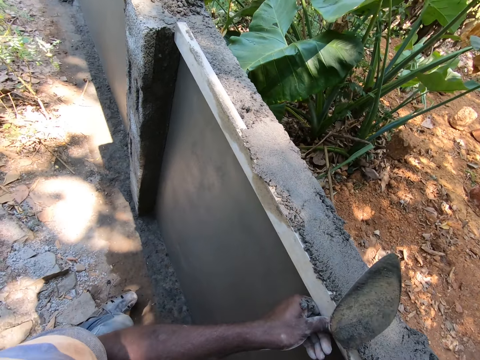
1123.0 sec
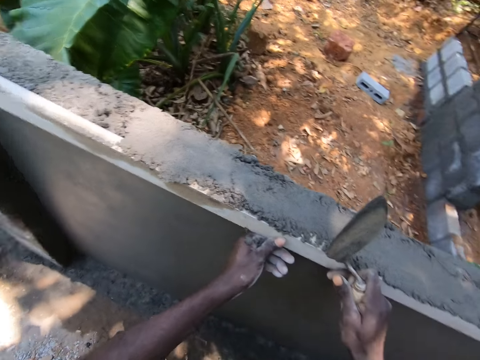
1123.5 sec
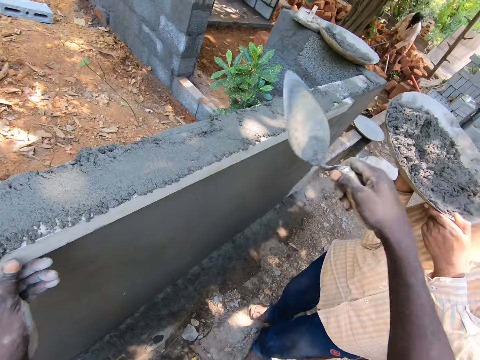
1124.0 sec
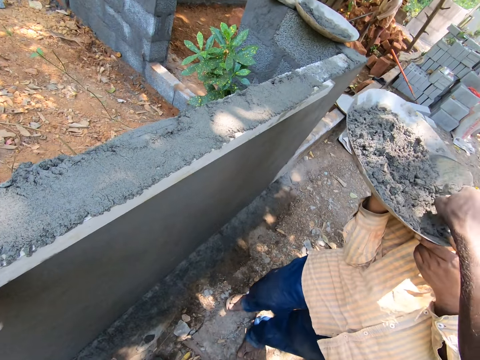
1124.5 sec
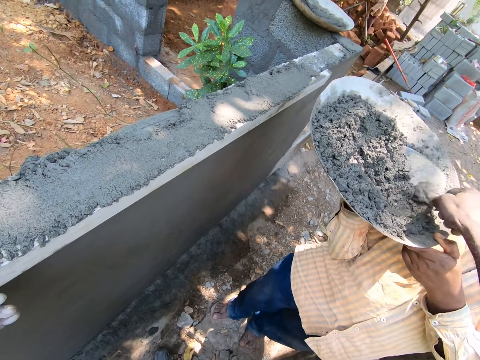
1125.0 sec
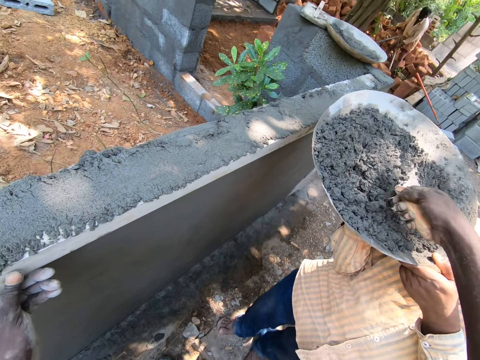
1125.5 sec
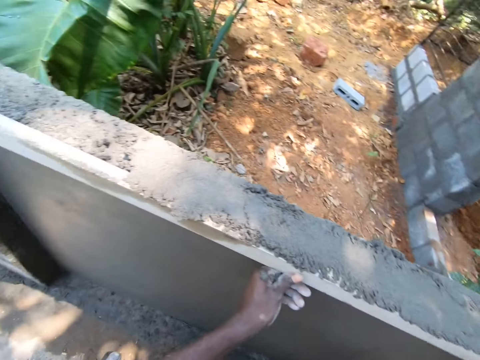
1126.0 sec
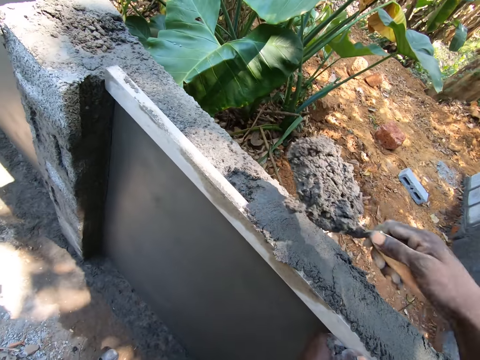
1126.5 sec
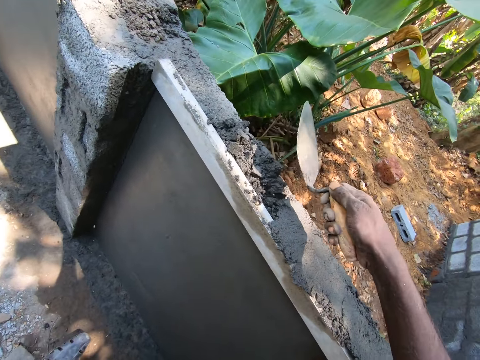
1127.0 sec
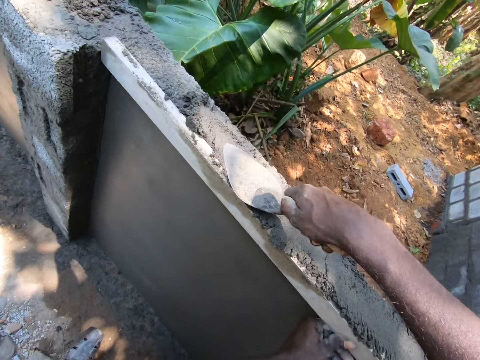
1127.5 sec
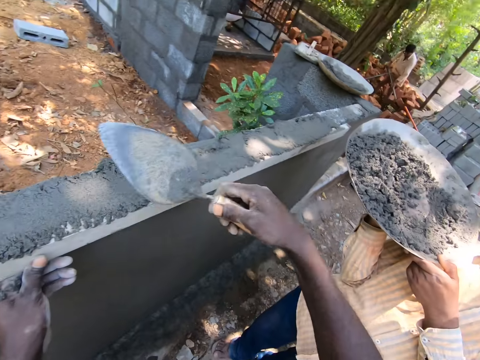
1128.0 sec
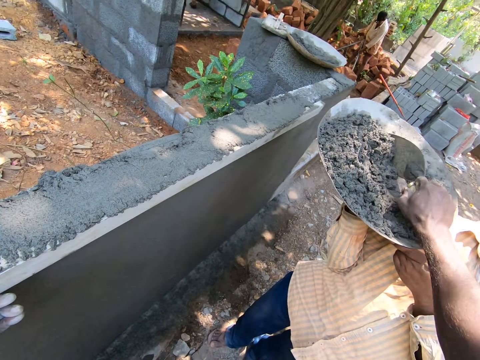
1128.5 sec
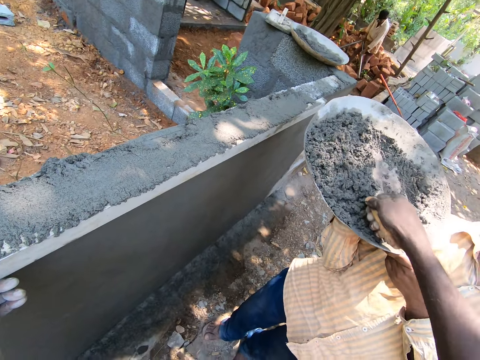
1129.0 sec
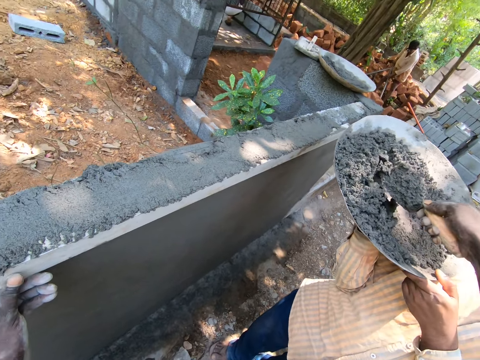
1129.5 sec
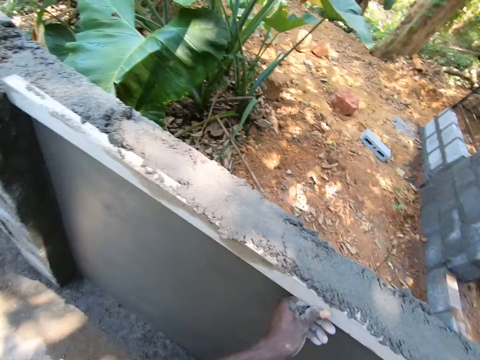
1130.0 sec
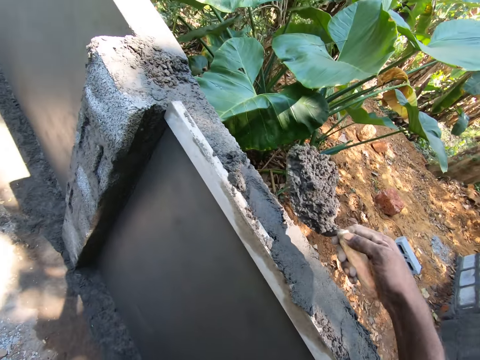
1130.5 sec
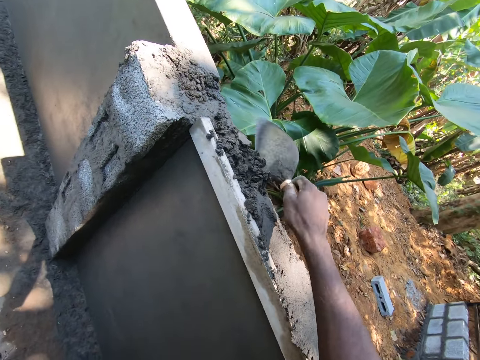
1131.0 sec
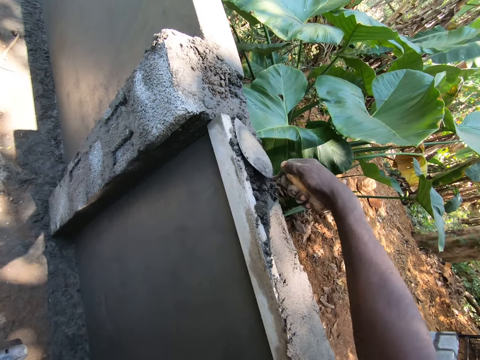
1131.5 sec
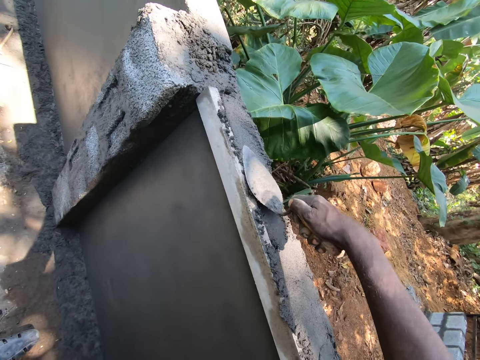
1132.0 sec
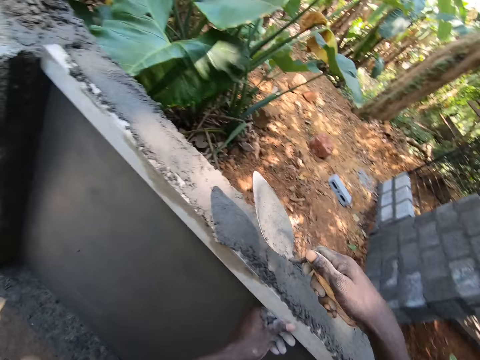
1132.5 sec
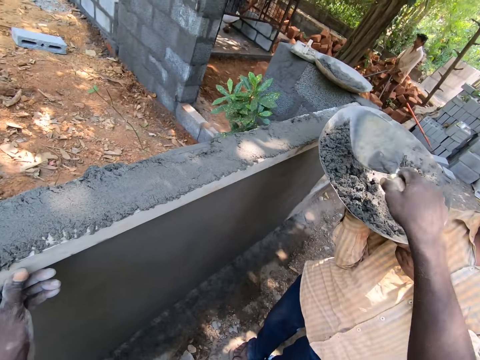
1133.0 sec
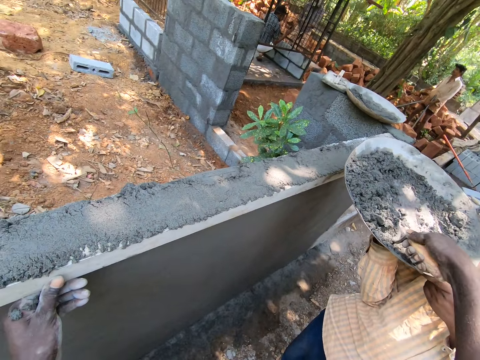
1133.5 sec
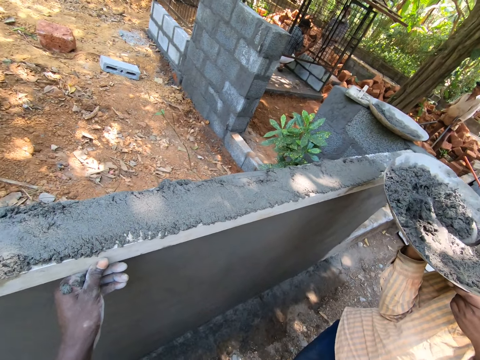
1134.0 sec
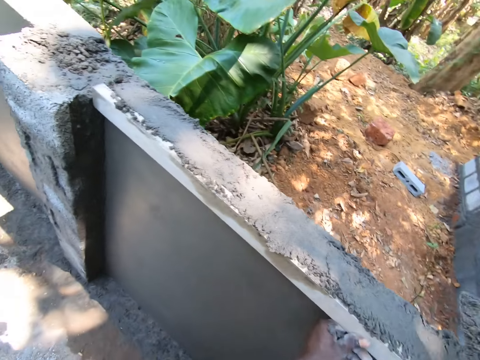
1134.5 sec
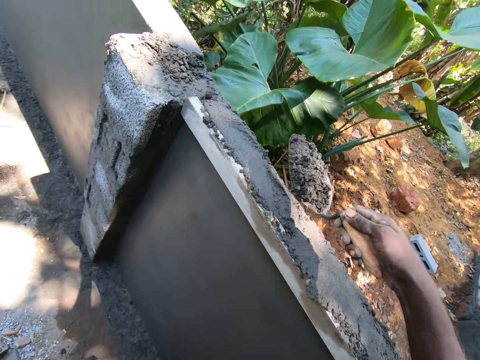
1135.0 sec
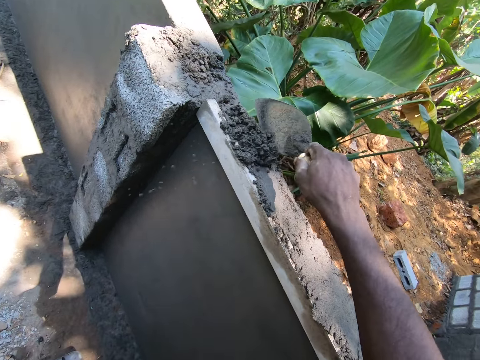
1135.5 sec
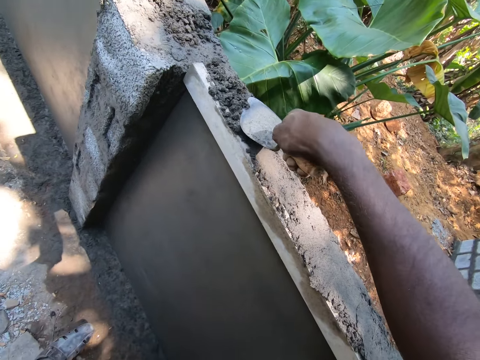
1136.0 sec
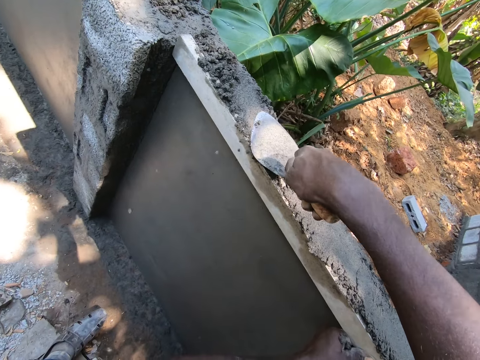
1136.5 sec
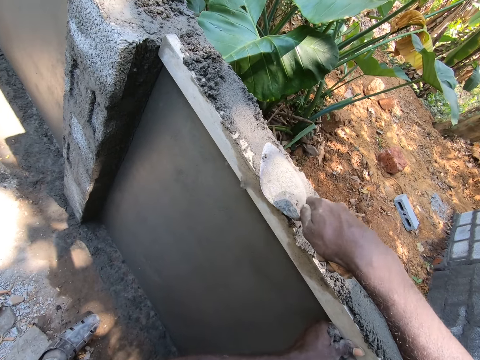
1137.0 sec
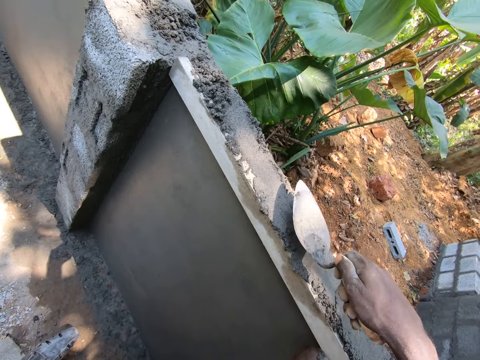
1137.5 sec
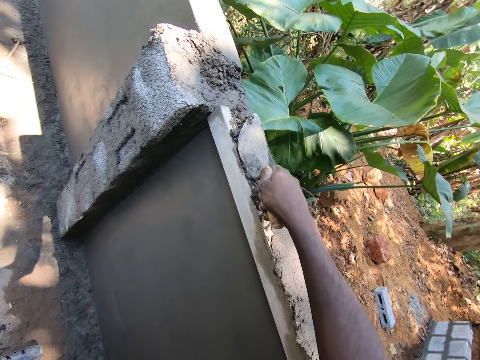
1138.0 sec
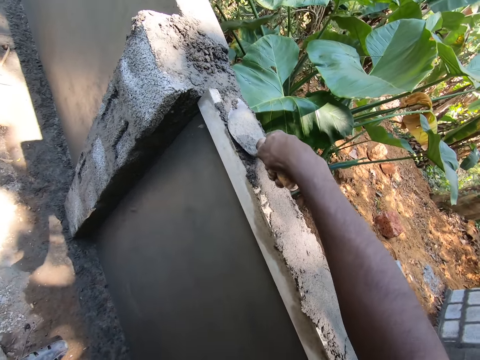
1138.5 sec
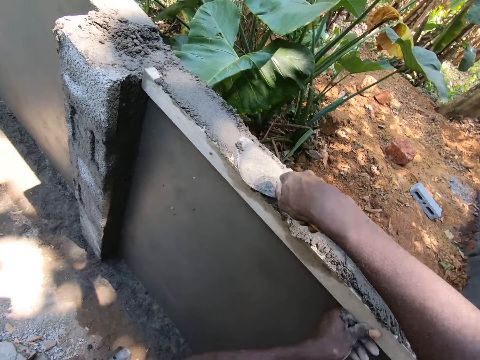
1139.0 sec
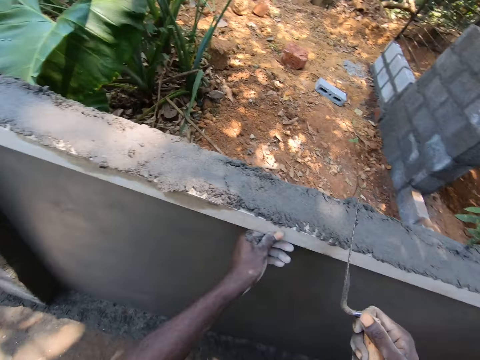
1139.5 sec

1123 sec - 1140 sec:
The camera wearer scoops mortar in a basin on the hands of a man. They pour the mortar on the wall. They flatten the mortar with the trowel. They scoop the mortar in the basin on the hands of the man. They pour the mortar on the wall. They flatten the mortar with the trowel. They scoop the mortar in the basin on the hands of the man. They pour the mortar on the wall. They flatten the mortar with the trowel.

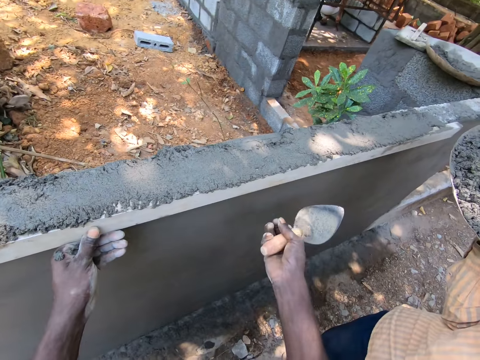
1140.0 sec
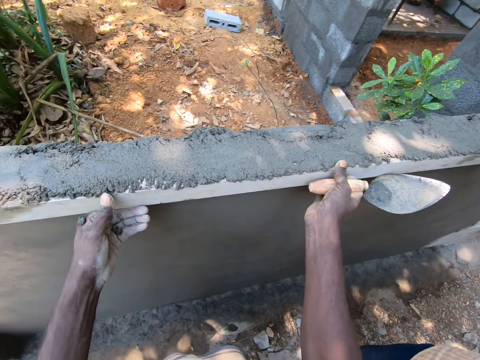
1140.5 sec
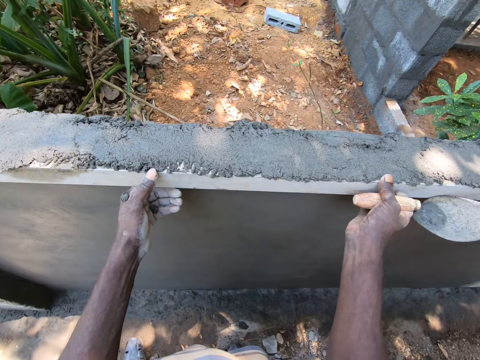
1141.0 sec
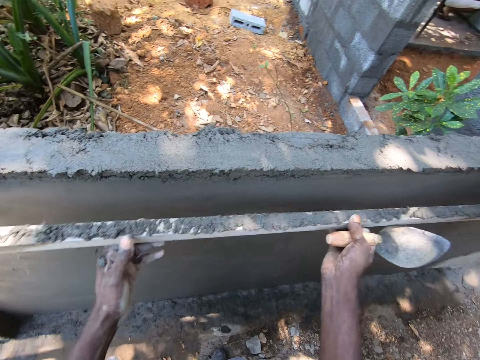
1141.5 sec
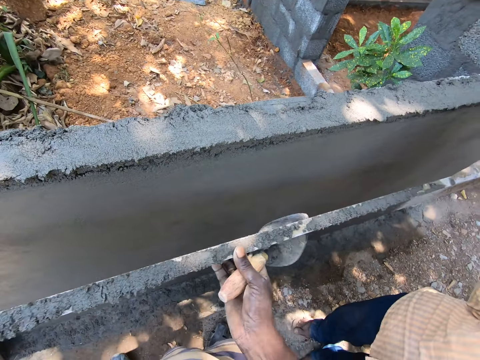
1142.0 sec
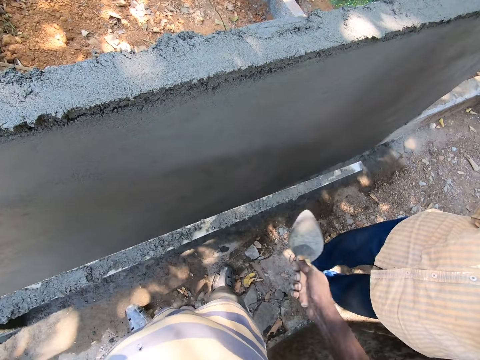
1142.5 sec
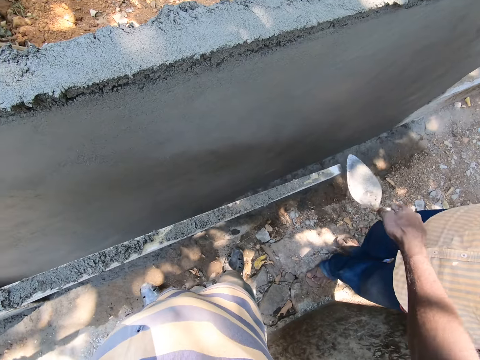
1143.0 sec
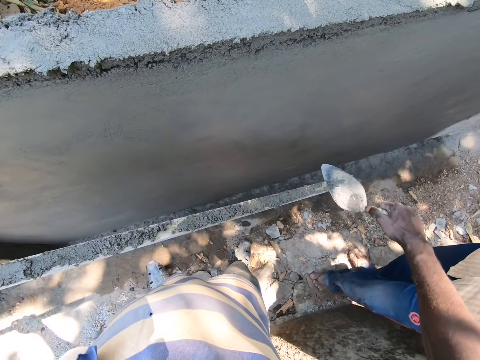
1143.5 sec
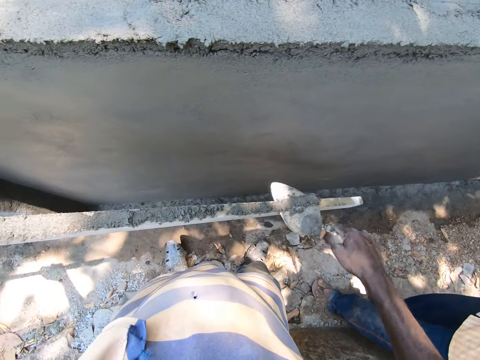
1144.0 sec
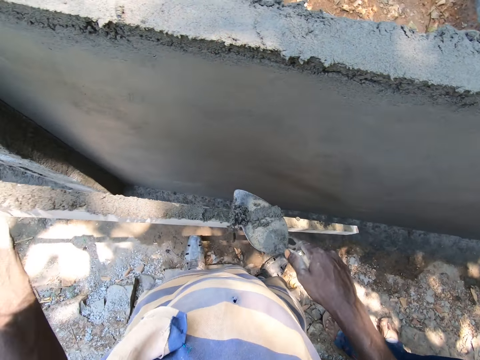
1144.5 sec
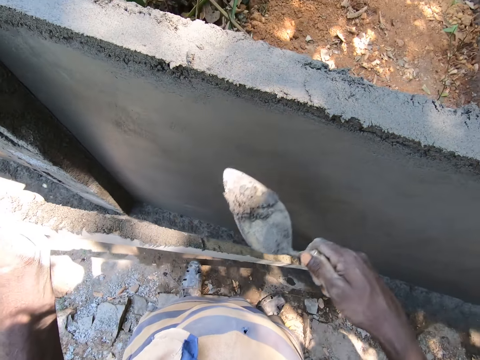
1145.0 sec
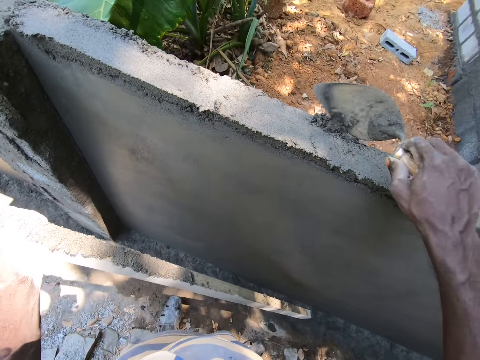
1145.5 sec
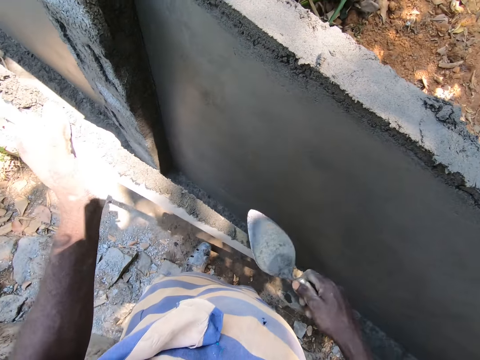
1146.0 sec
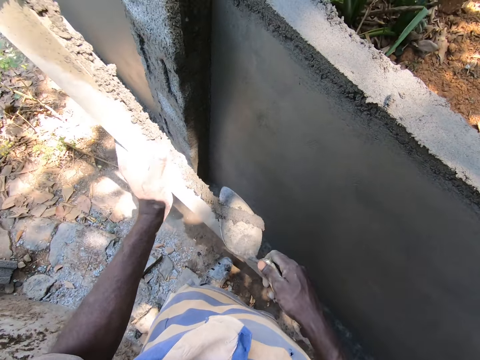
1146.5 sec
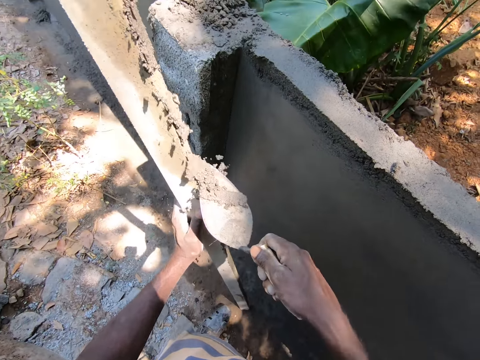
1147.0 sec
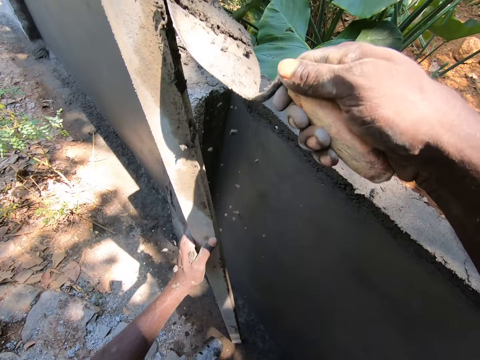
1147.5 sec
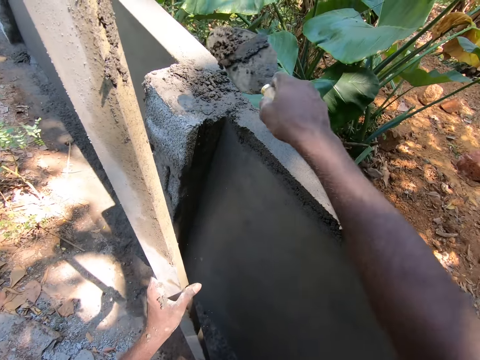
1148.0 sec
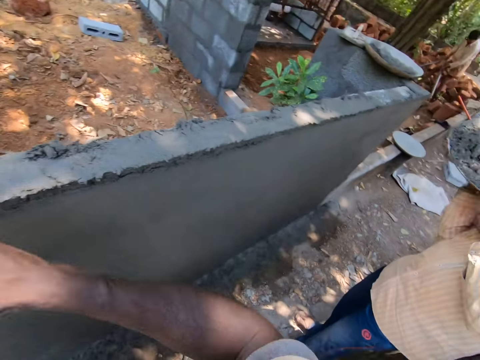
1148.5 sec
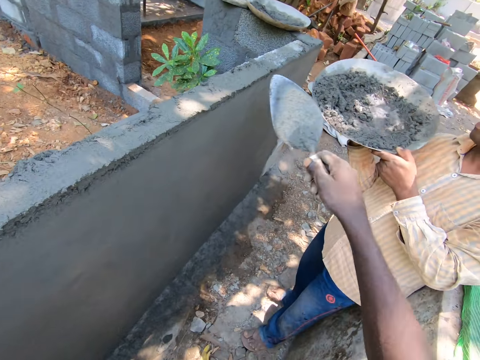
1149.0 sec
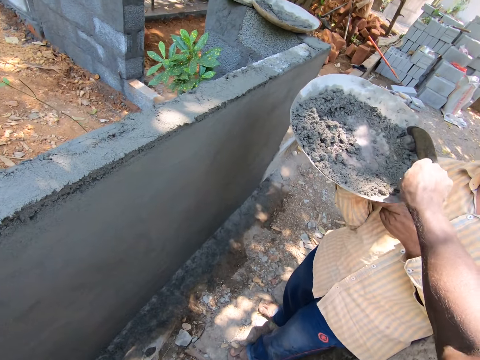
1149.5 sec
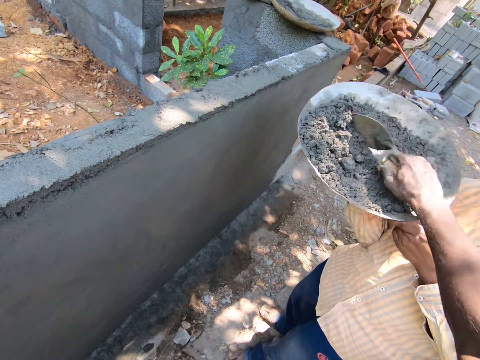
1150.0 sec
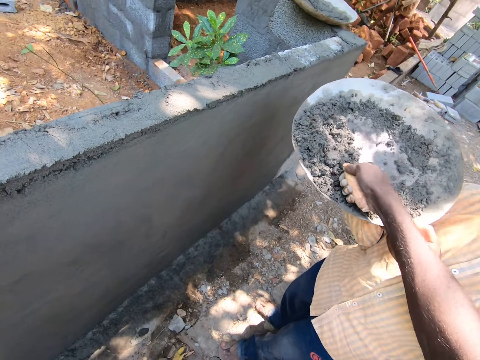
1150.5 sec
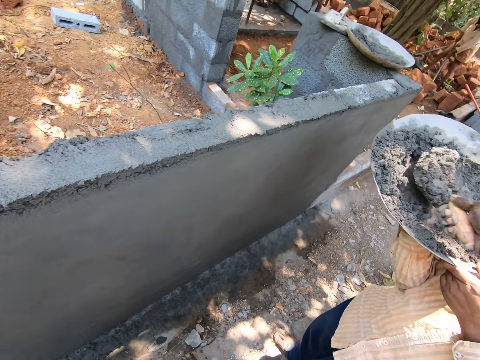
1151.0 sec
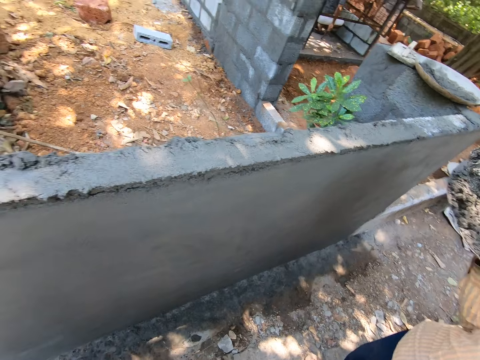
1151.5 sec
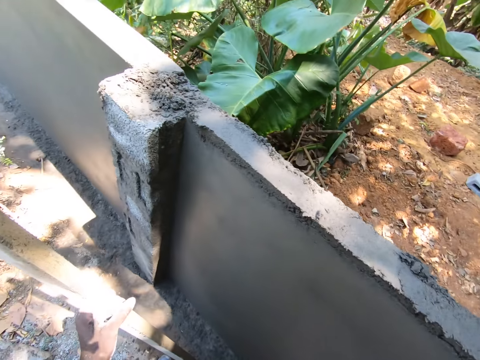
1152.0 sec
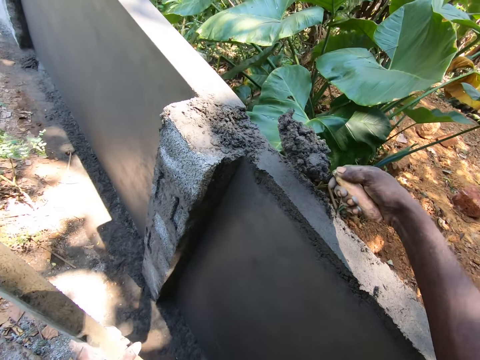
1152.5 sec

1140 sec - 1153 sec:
The camera wearer removes the piece of wood against the wall. They scoop the mortar on the piece of wood with the trowel. They pour the mortar on the wall. They scoop the mortar on the piece of wood with the trowel. They pour the mortar on the wall. They scoop the mortar in a basin on the hands of a man.
